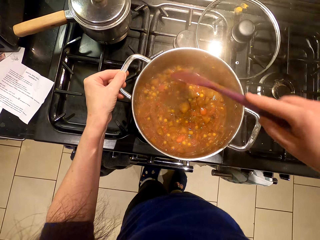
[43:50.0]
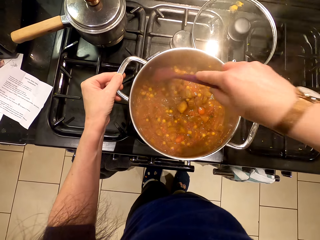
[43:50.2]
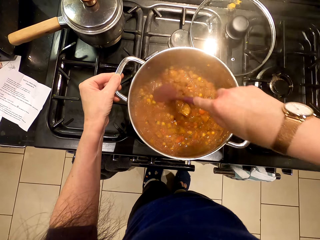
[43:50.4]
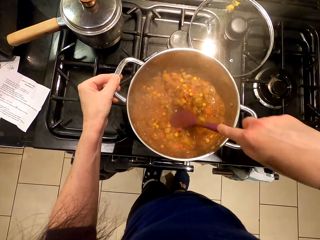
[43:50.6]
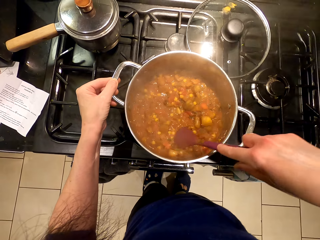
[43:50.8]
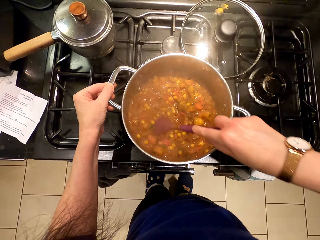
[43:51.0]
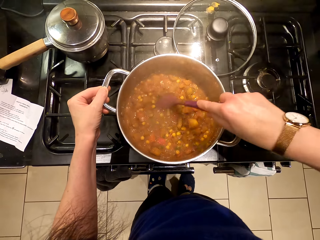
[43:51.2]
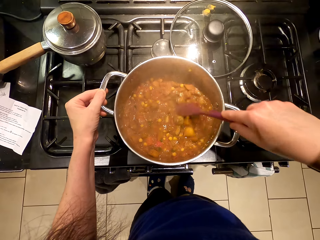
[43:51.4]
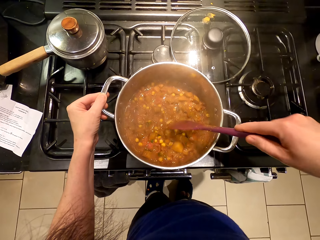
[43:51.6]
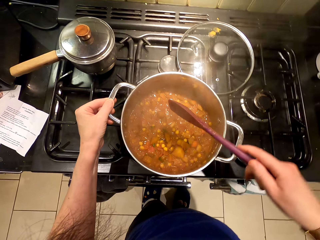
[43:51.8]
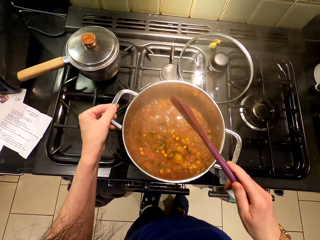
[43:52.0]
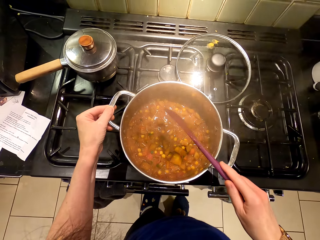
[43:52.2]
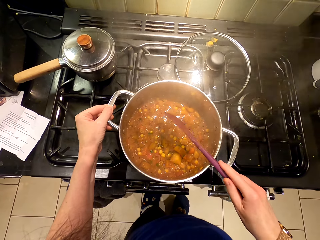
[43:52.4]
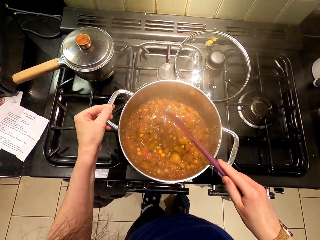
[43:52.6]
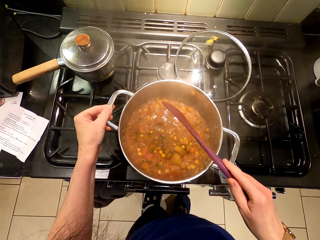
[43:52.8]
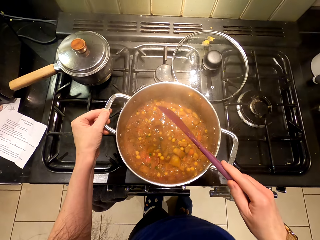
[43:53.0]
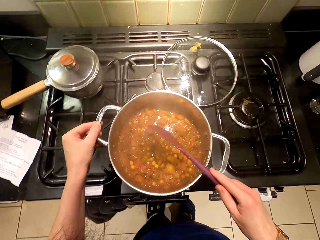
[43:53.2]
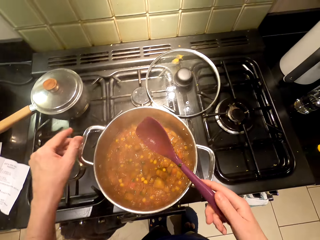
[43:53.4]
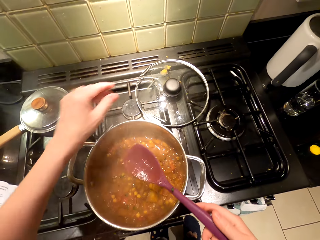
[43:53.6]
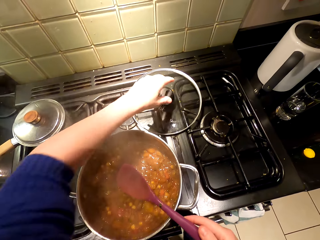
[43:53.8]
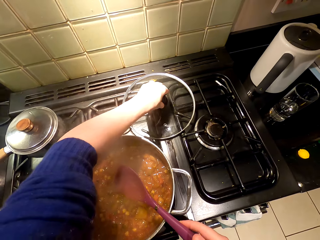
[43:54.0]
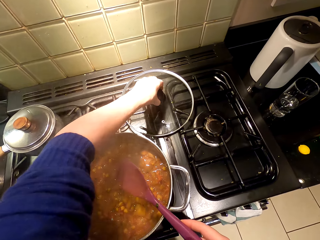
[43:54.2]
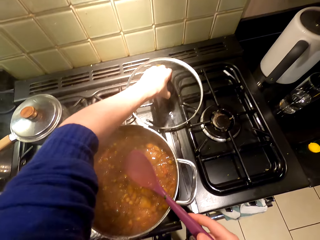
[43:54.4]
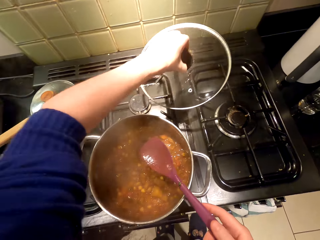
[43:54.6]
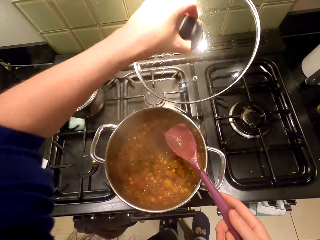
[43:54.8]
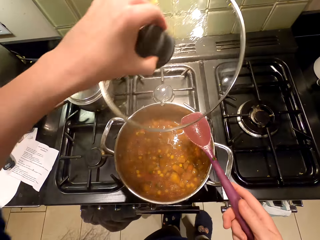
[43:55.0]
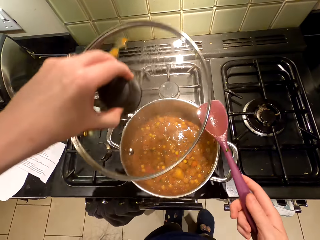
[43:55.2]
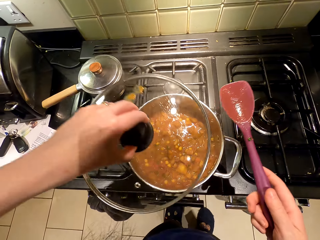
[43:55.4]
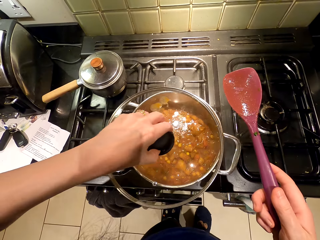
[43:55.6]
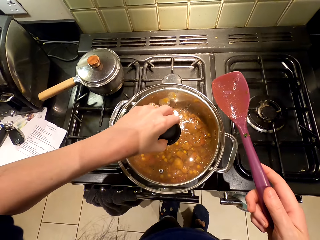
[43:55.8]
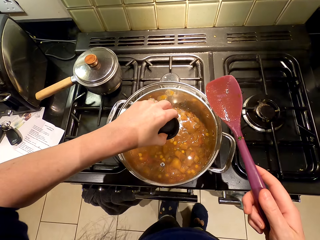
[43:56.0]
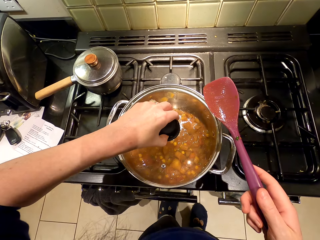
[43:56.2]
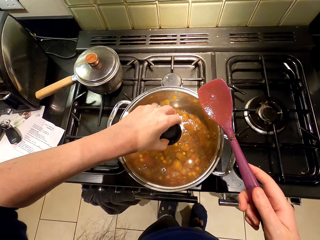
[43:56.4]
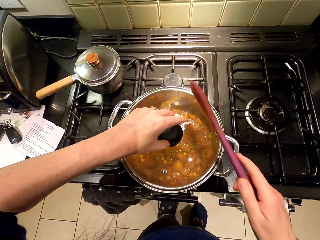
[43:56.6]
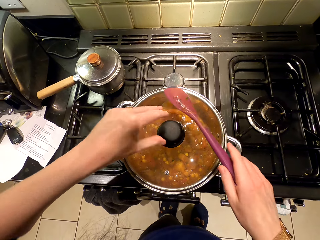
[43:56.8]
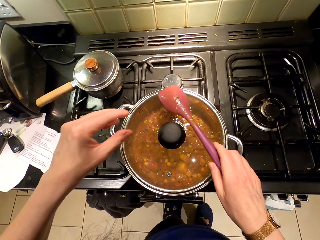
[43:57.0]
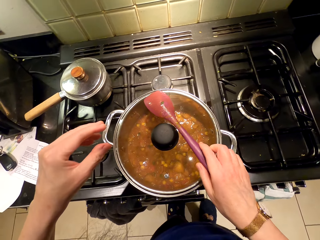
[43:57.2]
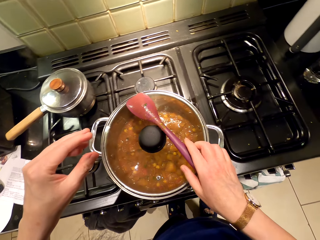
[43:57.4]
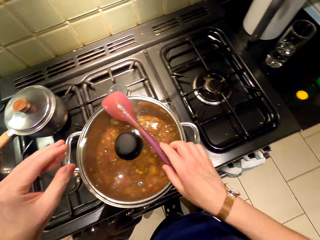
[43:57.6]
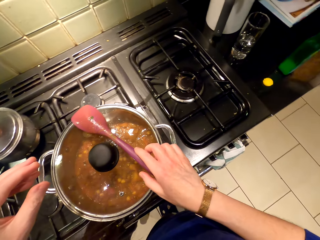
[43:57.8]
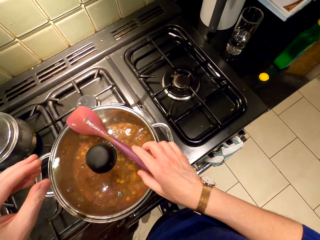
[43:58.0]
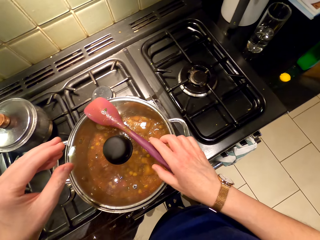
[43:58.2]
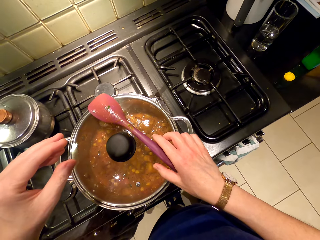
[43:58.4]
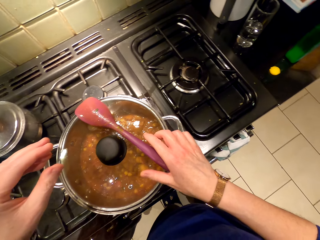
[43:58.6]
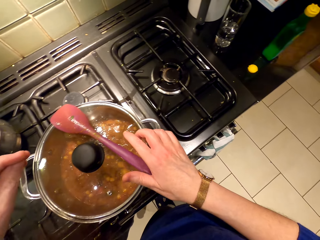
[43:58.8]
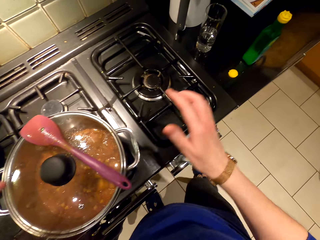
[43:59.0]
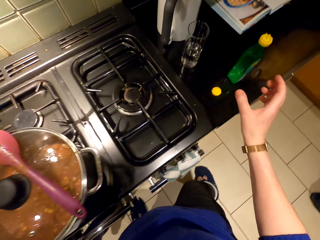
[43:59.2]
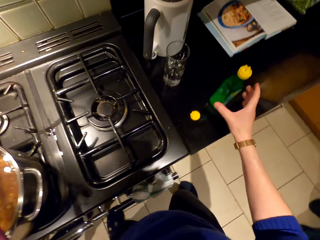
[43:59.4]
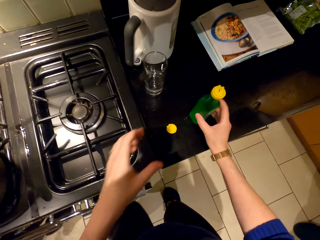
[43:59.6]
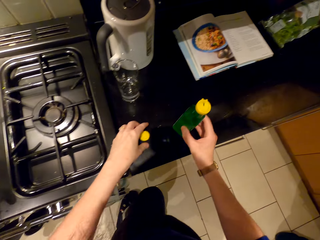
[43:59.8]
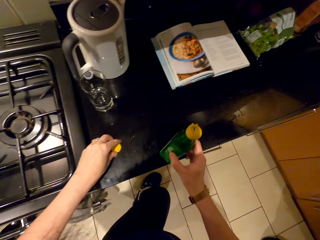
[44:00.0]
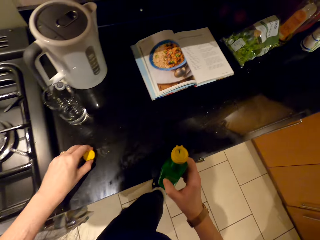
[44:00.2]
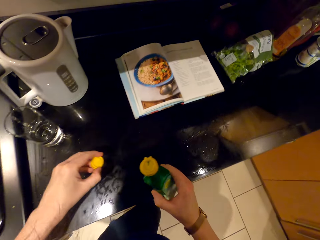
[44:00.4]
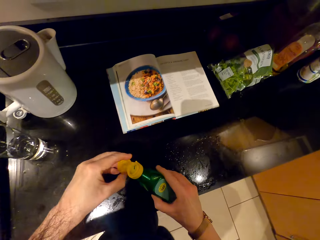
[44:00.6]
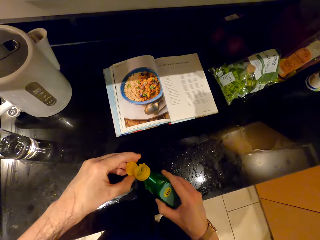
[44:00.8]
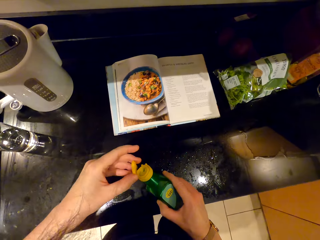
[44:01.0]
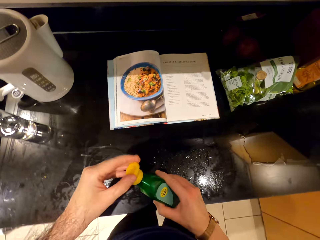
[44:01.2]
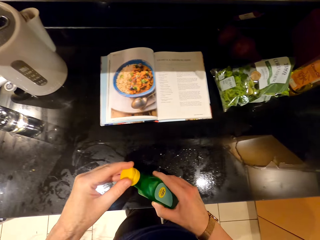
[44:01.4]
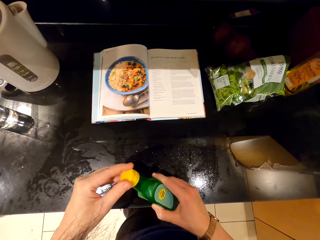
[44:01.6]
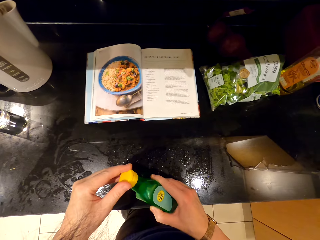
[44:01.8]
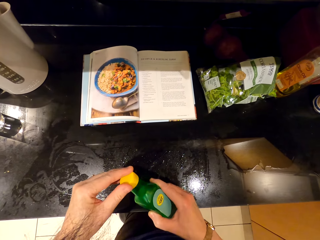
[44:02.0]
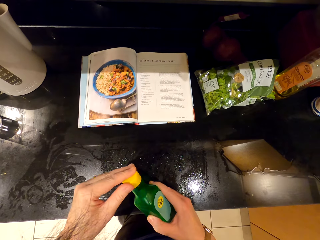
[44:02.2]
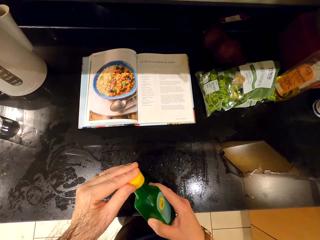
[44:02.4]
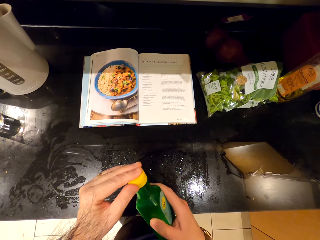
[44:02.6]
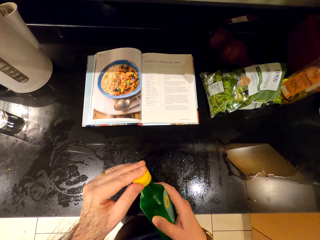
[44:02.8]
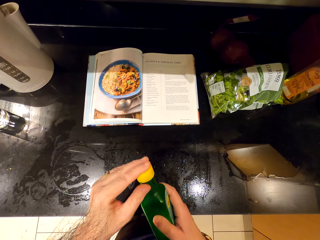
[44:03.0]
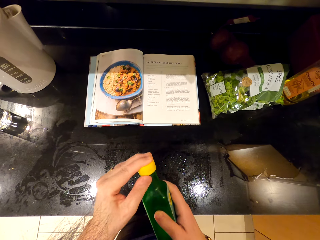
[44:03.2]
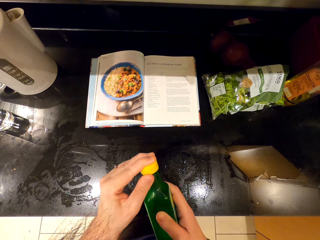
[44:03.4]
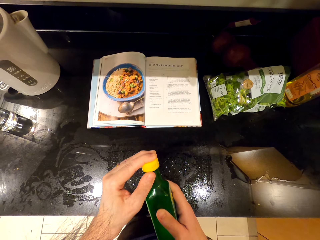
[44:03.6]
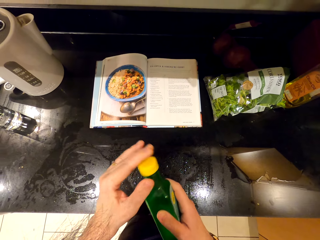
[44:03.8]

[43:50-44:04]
The camera wearer taps the spoon on the cooking pot. They shake the cooking stick. They pick up the lid. They cover the cooking pot. They put the spoon on the cooking pot. They pick up the lemon juice bottle. They pick up the lid. They cover the lemon juice bottle.

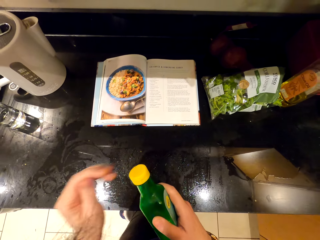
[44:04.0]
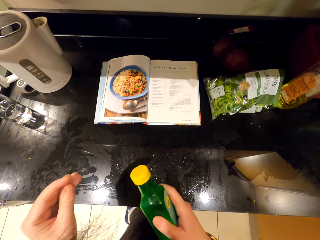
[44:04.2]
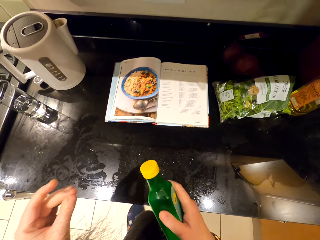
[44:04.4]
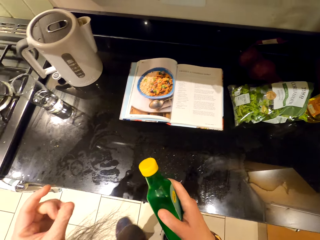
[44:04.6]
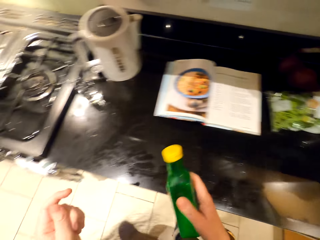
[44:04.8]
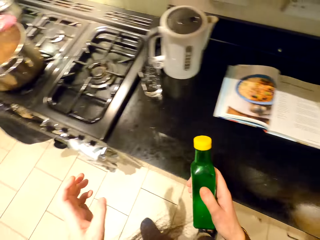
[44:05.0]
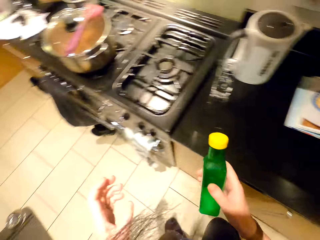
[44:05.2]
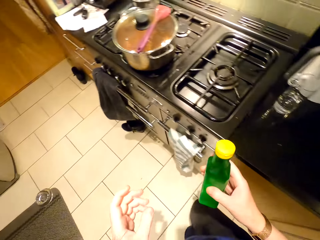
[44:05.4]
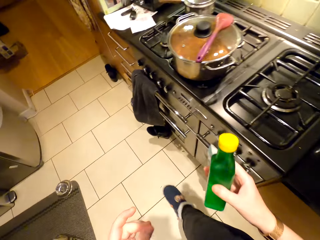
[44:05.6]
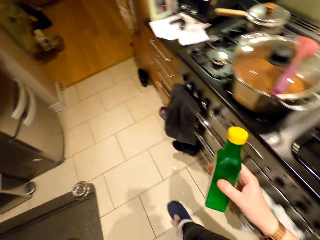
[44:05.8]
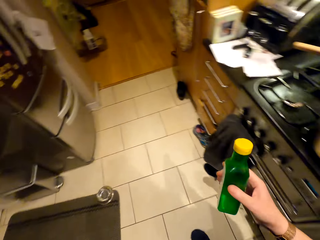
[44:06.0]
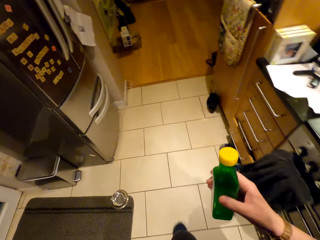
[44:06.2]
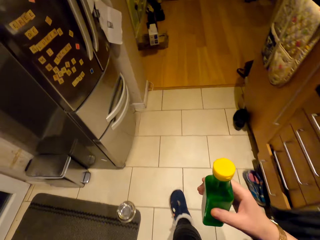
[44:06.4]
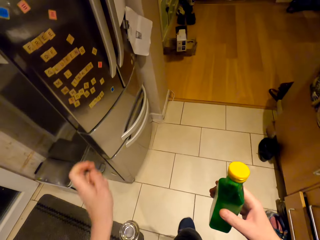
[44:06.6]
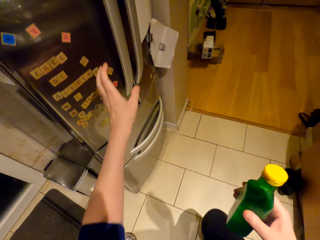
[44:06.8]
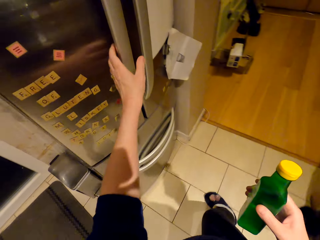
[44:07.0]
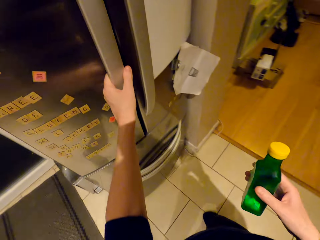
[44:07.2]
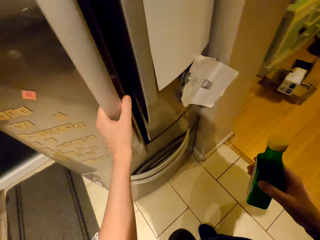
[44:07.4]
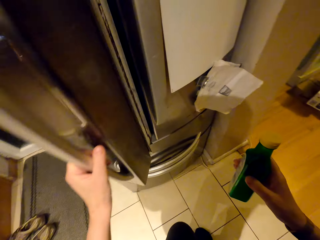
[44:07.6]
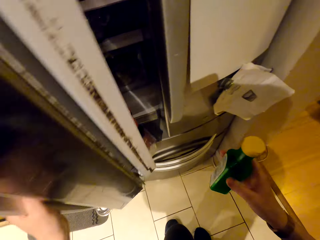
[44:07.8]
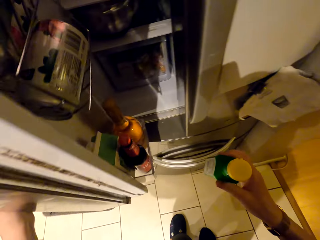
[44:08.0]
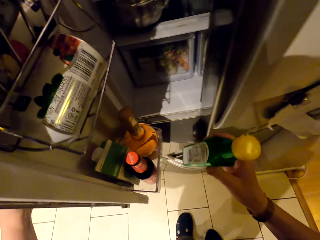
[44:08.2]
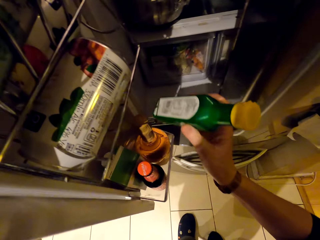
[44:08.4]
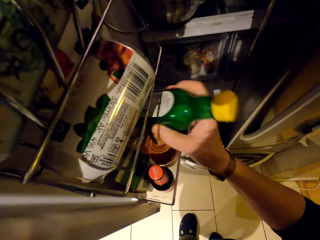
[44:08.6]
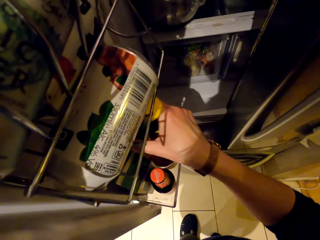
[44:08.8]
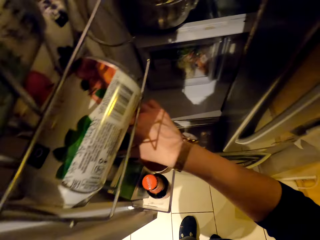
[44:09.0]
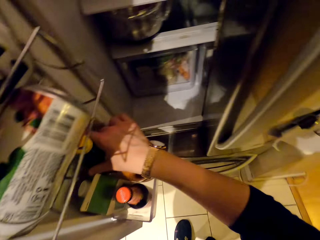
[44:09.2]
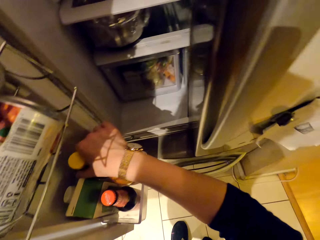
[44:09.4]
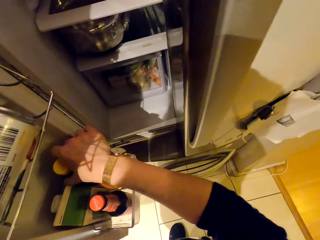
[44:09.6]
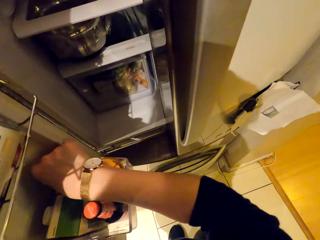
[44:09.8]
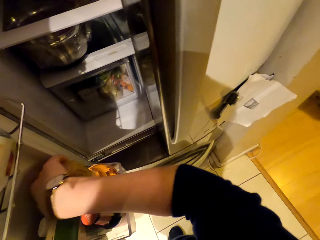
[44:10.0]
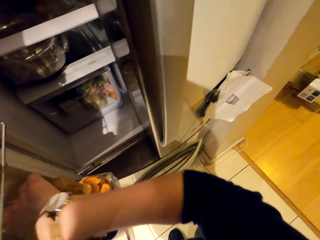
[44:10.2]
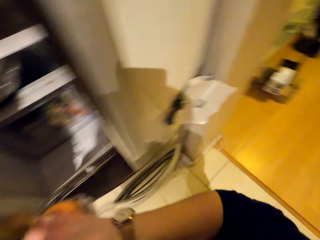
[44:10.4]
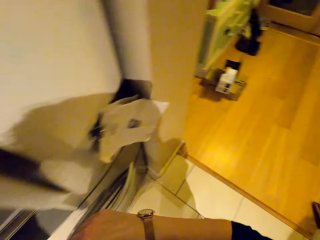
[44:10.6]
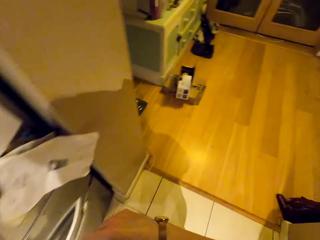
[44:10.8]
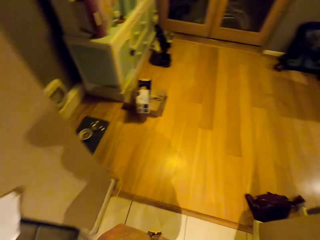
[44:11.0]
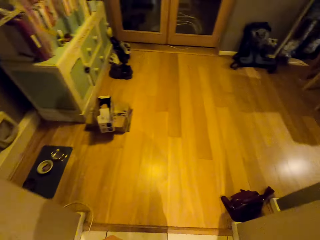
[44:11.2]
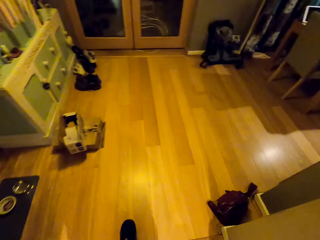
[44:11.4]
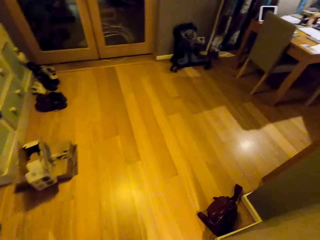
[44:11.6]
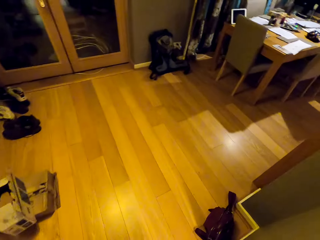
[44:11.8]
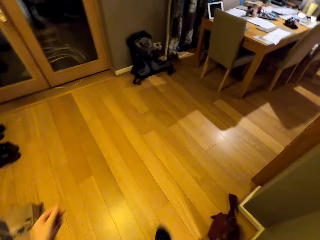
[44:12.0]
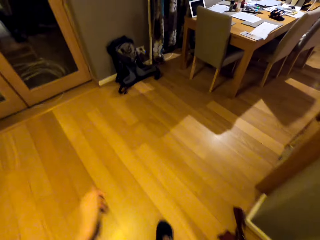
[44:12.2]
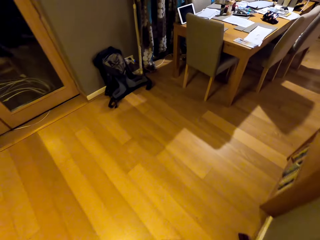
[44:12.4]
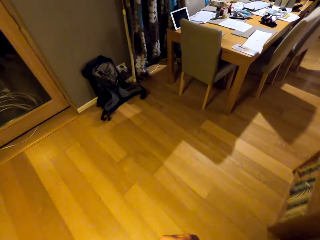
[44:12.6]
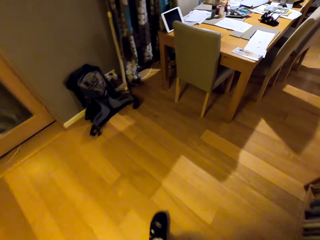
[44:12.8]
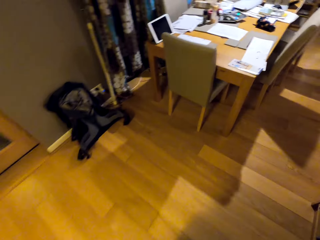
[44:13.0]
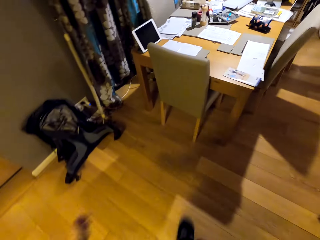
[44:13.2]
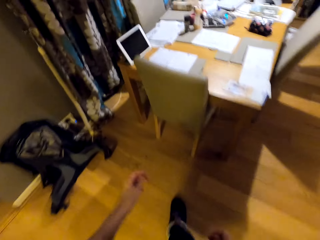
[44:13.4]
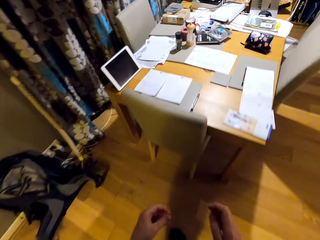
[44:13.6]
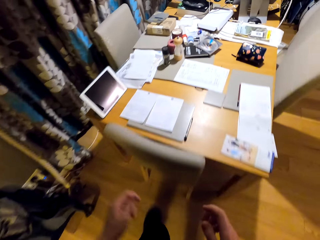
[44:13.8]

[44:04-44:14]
The camera wearer walks around. They open the fridge. They put the lemon juice bottle in the fridge. They close the fridge. They walk around.
